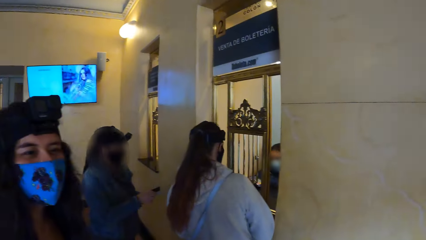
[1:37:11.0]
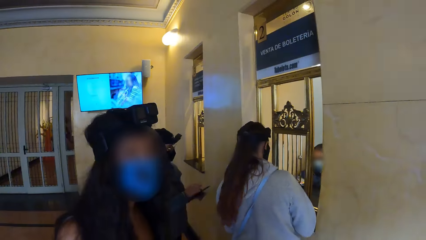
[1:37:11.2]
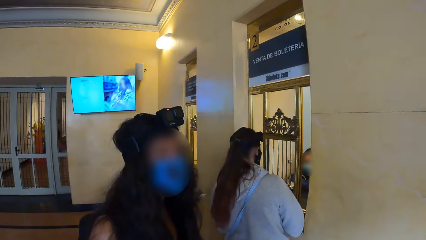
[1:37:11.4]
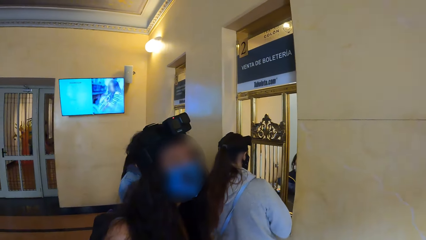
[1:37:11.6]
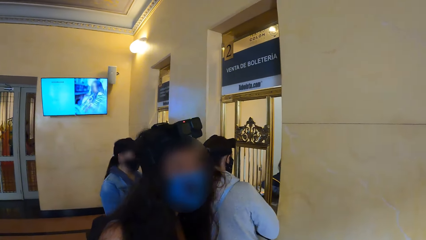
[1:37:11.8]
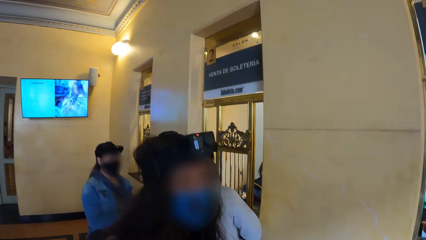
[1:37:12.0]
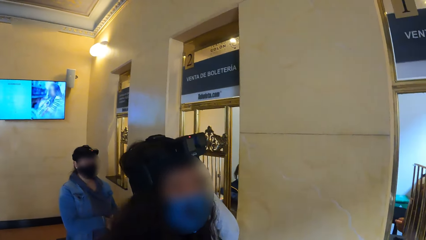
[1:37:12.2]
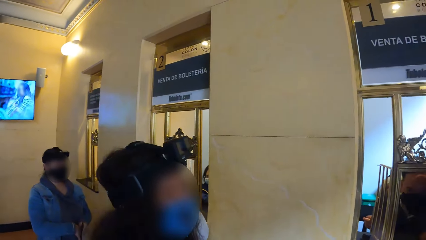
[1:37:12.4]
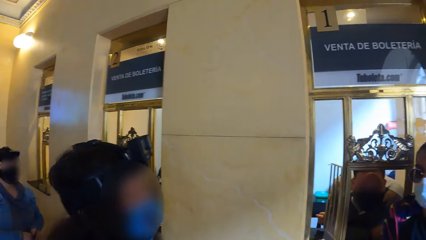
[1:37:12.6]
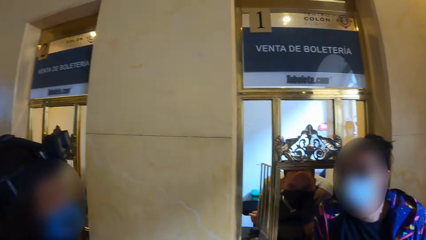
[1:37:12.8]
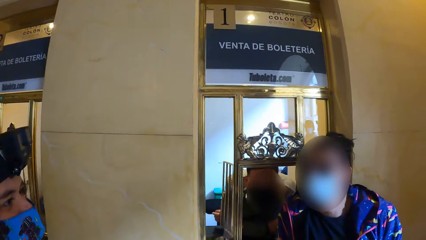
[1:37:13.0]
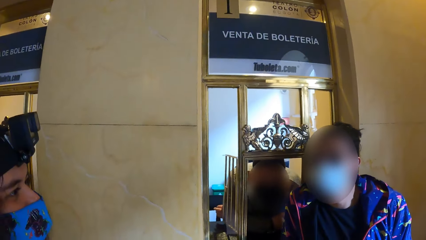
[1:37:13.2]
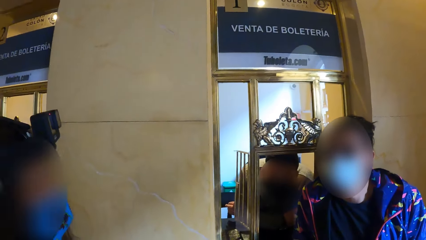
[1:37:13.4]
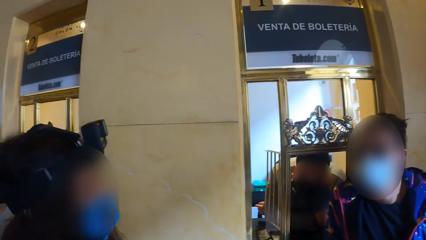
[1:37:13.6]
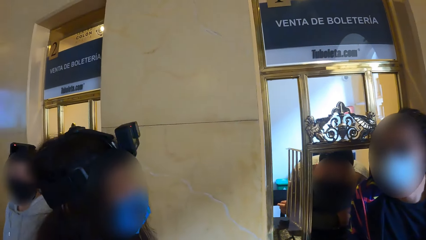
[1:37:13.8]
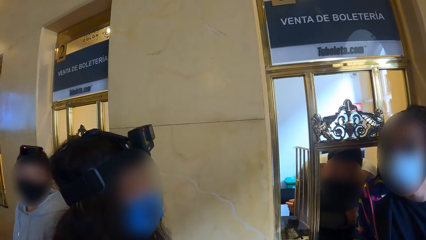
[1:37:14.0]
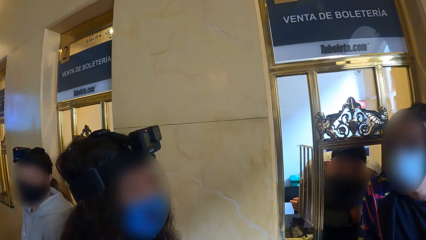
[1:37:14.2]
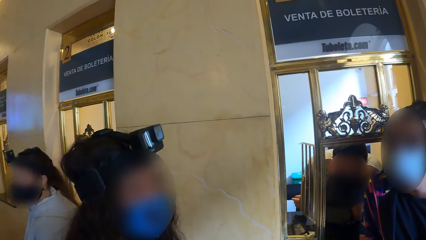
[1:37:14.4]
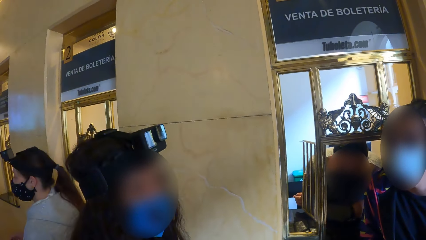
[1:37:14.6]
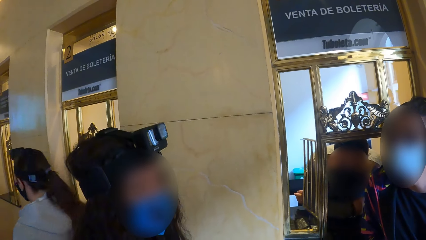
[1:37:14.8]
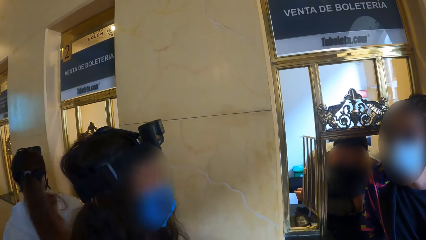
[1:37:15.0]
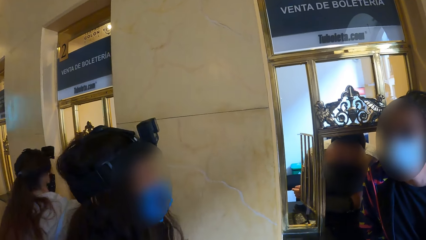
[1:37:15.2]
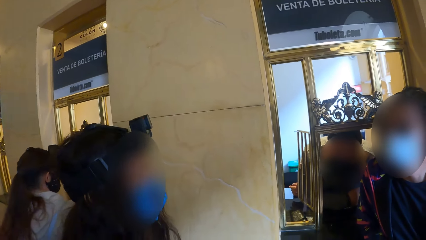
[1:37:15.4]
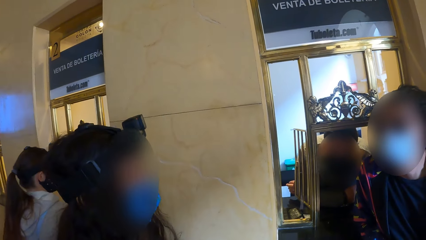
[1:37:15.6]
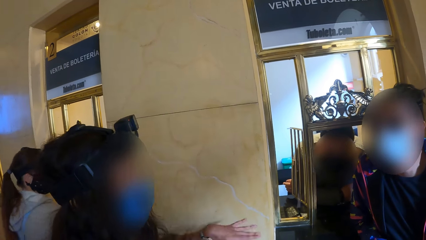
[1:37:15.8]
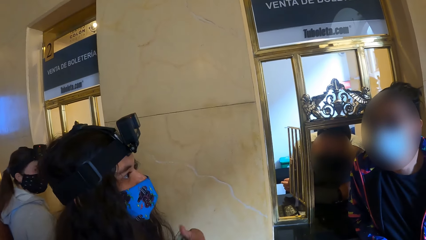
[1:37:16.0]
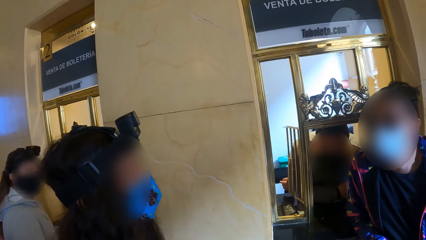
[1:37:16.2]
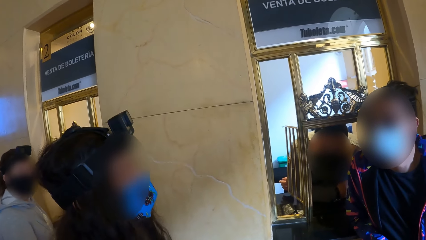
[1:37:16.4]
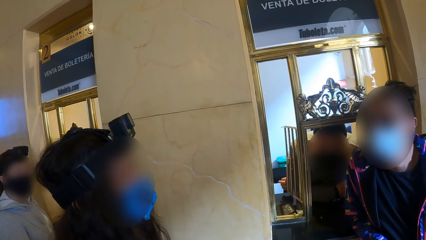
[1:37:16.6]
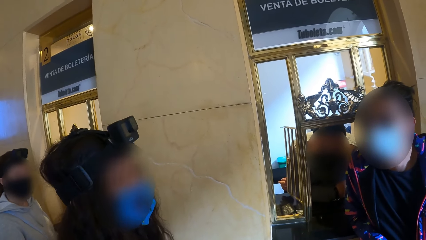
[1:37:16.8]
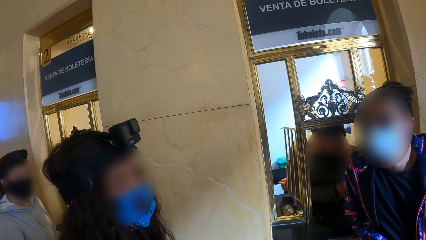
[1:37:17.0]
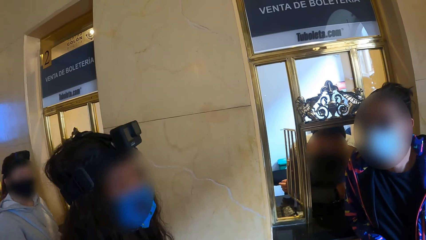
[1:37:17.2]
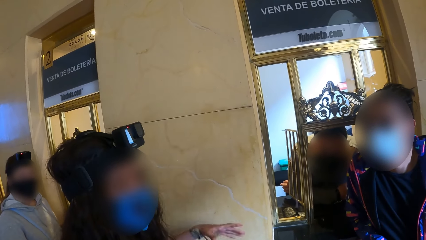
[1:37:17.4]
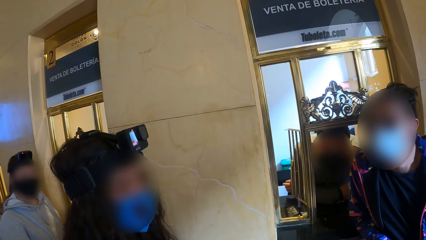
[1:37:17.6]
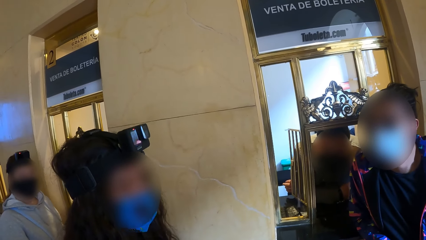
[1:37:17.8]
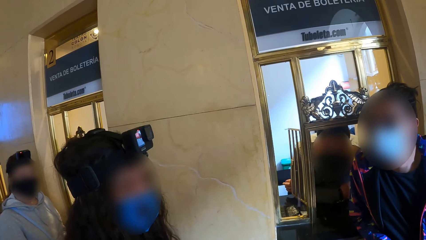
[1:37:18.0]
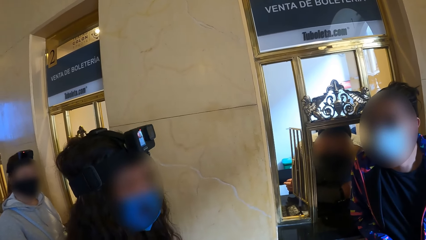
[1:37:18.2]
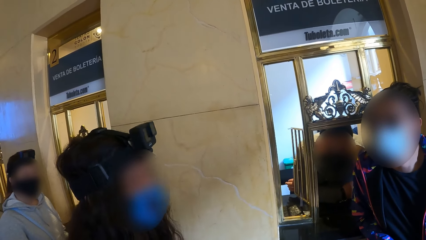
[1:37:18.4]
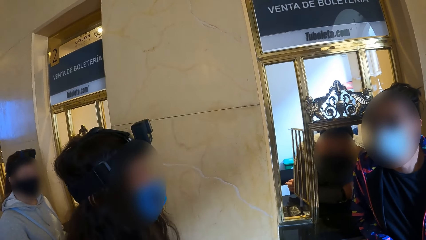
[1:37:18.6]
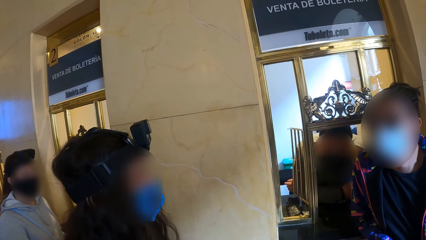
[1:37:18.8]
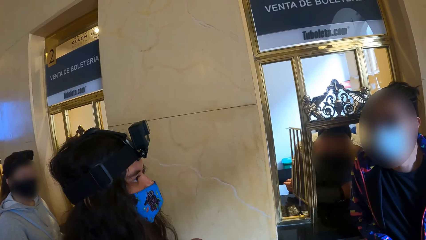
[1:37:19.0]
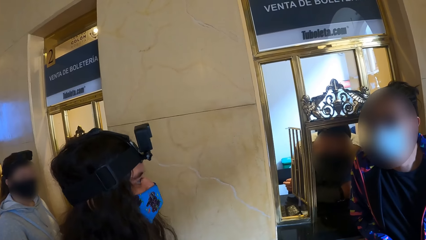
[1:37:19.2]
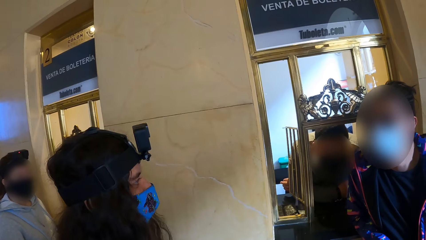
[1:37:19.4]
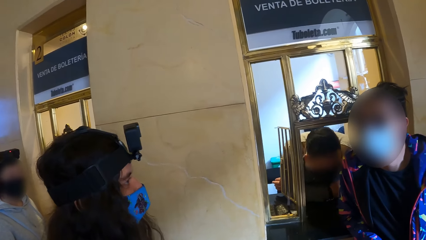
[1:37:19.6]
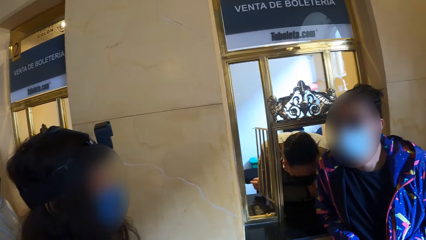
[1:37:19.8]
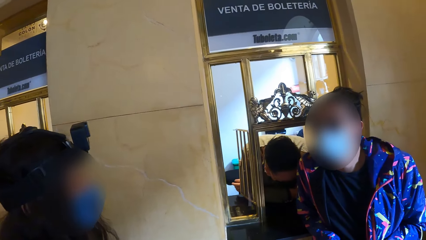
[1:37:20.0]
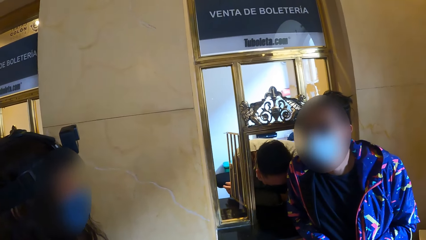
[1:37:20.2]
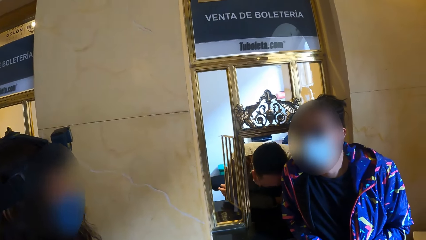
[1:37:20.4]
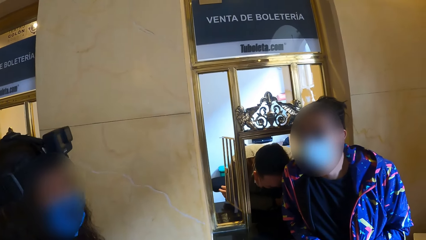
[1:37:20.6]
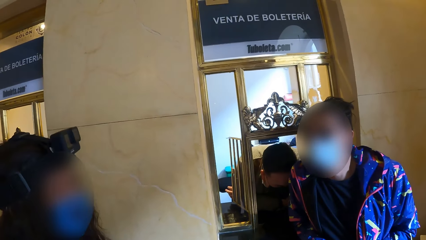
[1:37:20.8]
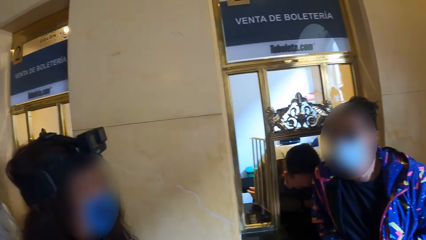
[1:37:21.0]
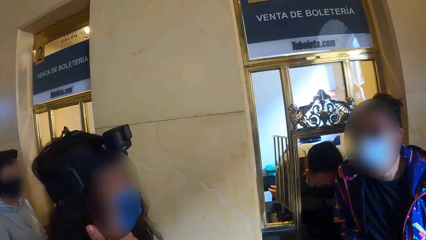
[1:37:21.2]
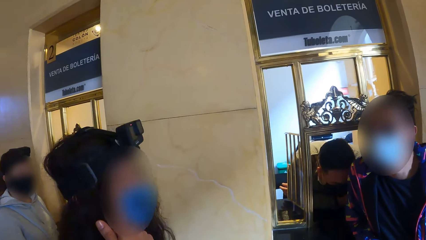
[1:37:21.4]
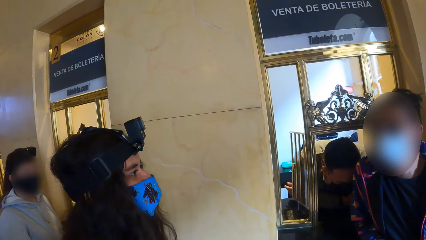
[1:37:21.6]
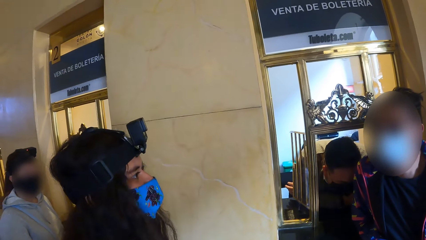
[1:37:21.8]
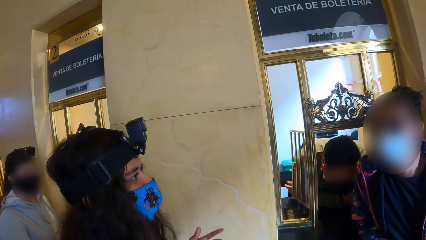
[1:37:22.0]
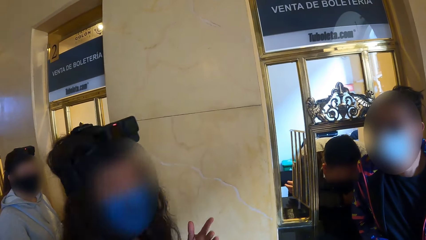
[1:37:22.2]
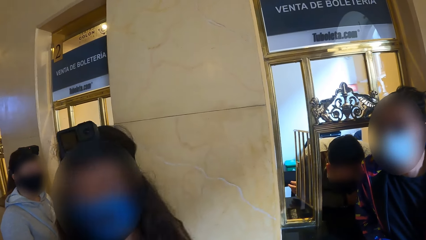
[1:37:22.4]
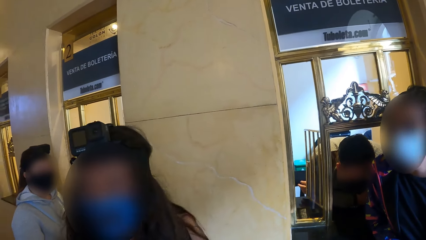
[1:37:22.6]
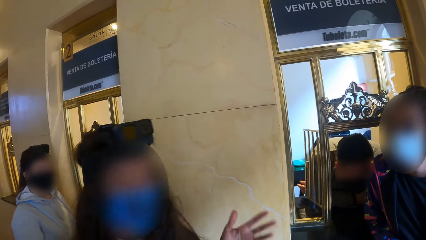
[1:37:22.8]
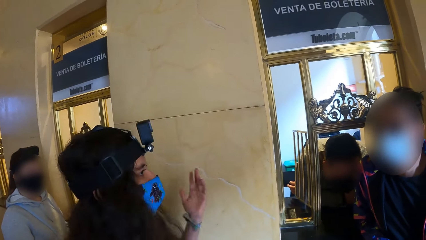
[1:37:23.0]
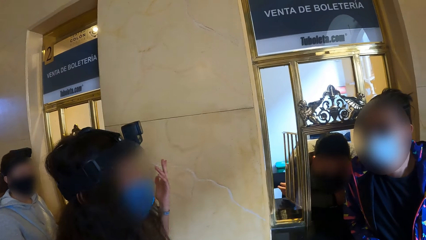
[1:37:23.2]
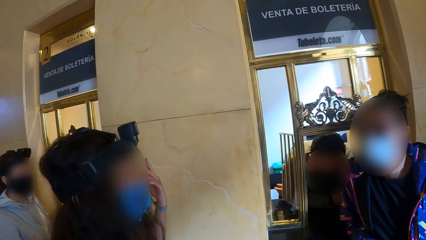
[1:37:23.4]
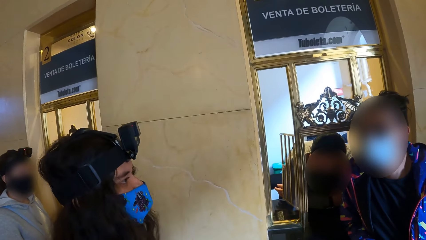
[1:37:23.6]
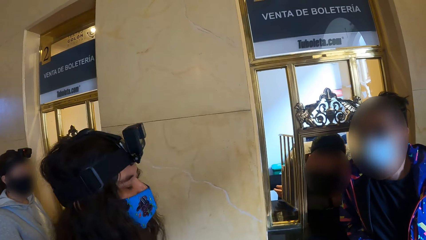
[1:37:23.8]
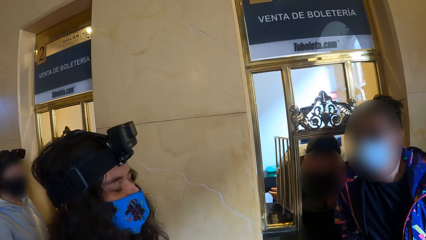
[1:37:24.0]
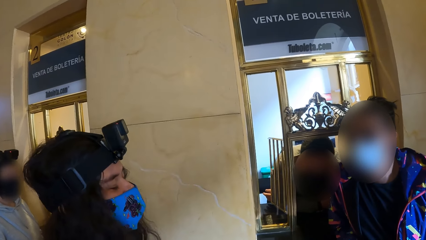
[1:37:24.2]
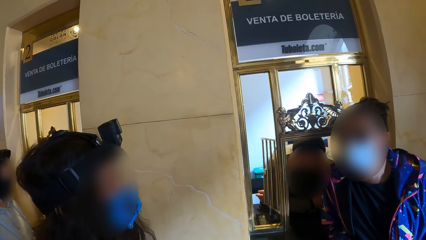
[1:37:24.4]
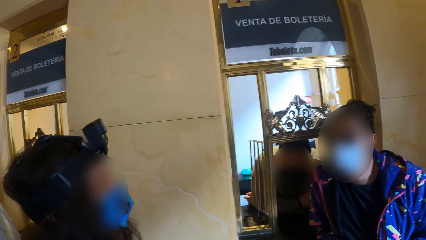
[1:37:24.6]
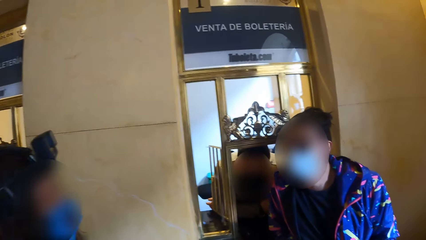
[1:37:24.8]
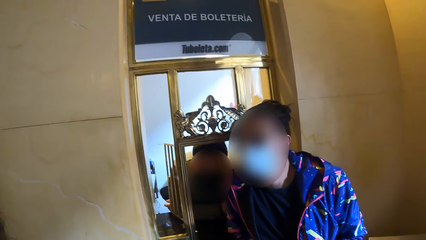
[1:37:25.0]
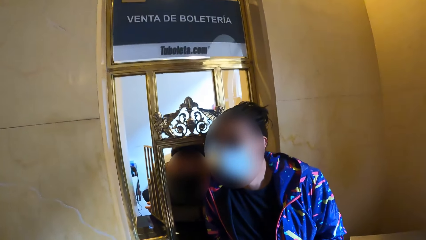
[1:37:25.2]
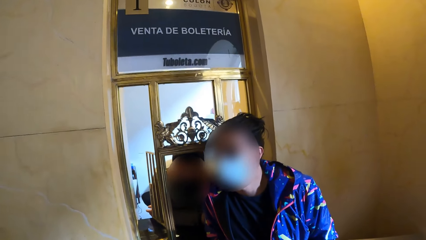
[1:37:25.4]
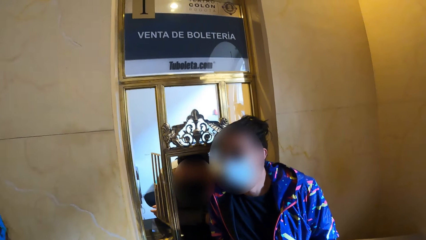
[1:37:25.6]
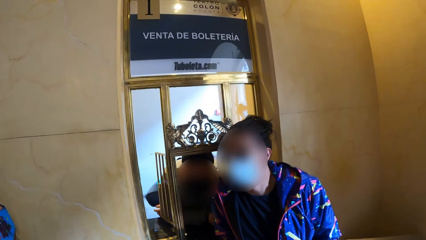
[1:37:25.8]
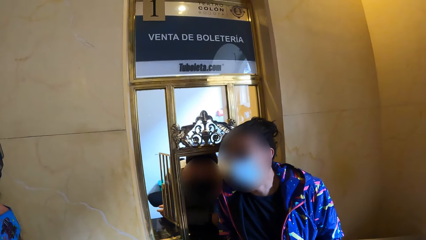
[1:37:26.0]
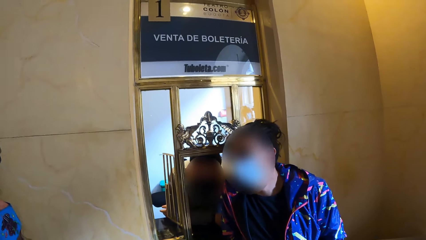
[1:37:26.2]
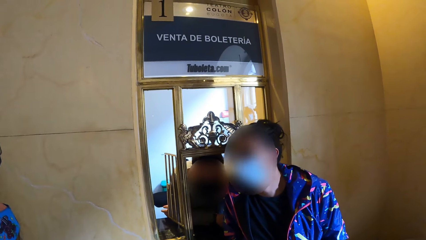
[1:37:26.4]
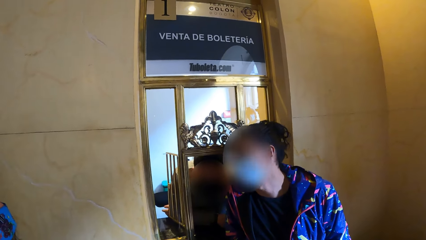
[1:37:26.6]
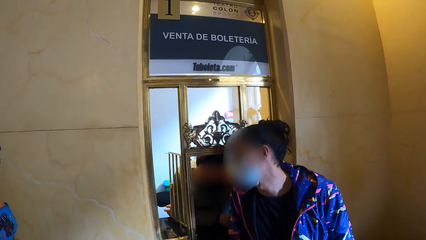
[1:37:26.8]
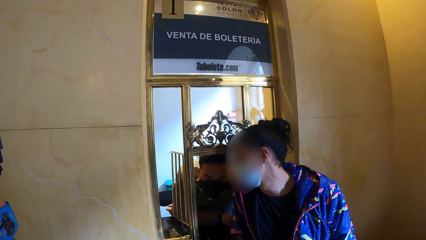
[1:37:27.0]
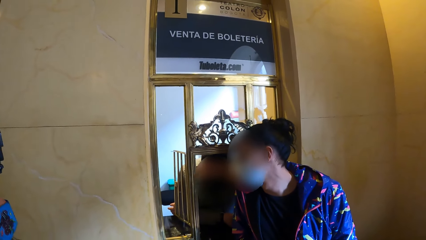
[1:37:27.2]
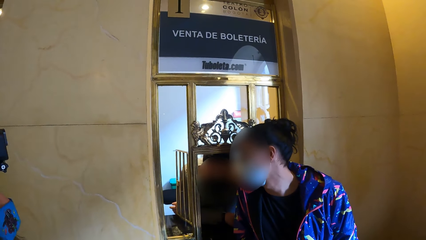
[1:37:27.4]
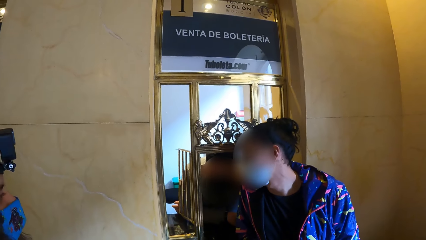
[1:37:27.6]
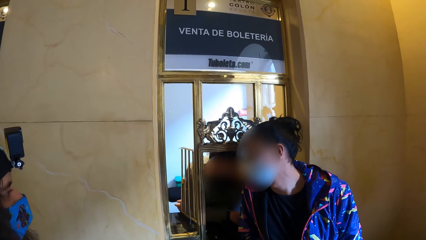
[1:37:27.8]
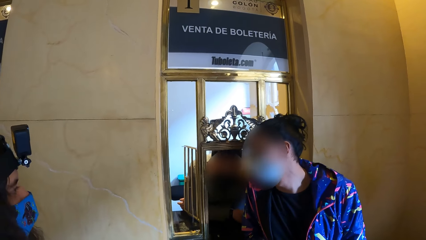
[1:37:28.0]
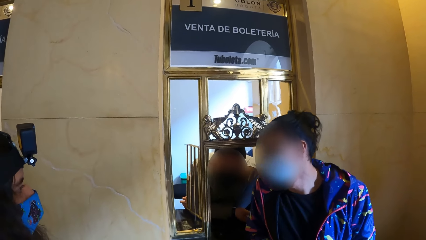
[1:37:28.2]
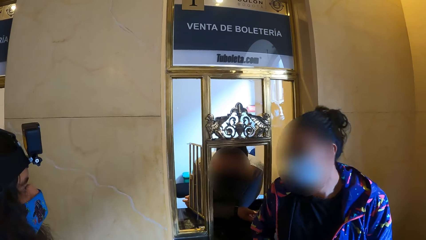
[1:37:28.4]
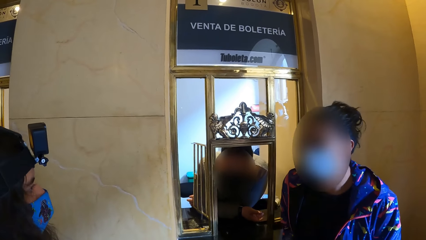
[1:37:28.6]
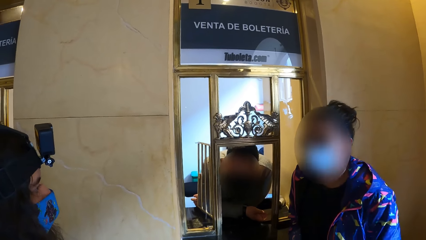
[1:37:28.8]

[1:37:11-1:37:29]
A woman converses with the man.
